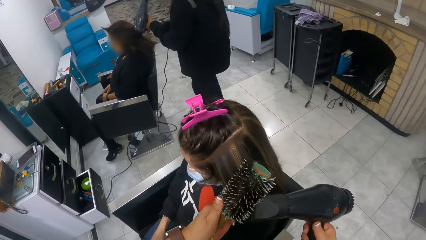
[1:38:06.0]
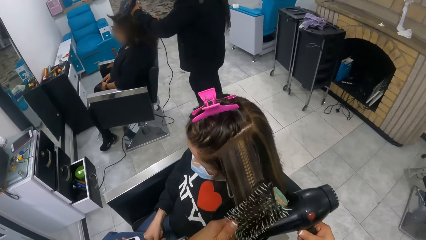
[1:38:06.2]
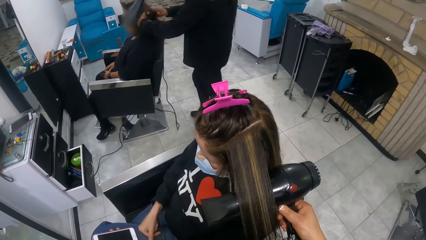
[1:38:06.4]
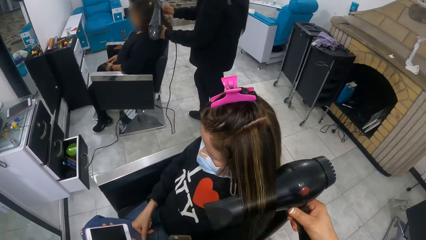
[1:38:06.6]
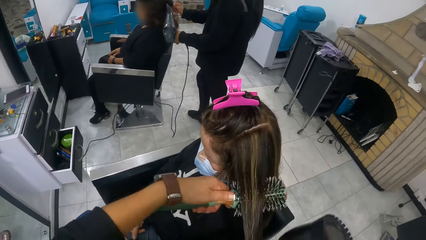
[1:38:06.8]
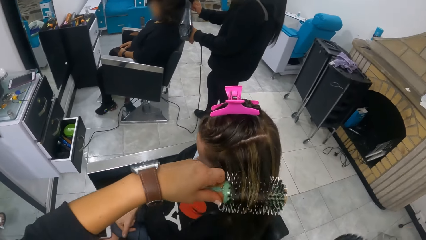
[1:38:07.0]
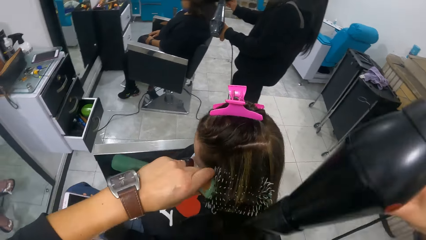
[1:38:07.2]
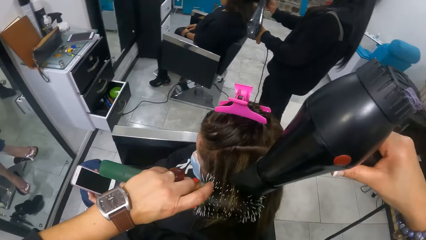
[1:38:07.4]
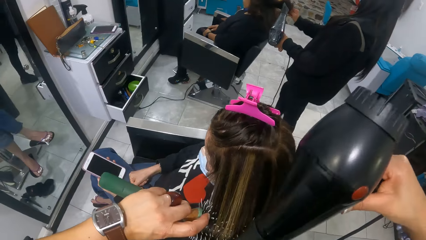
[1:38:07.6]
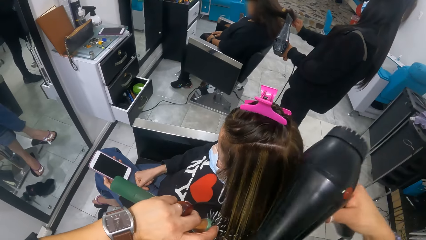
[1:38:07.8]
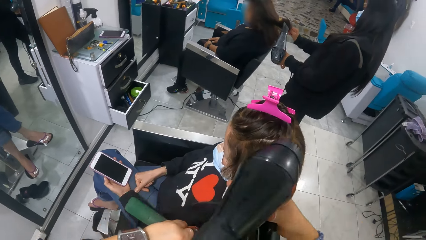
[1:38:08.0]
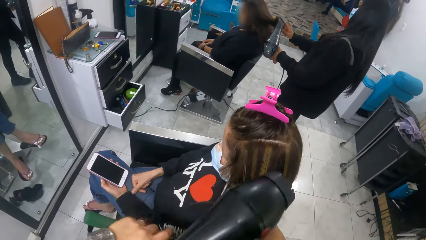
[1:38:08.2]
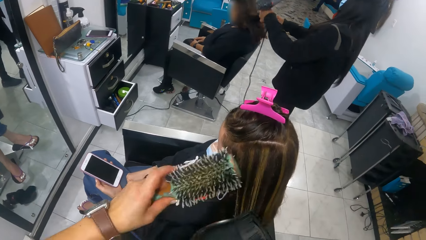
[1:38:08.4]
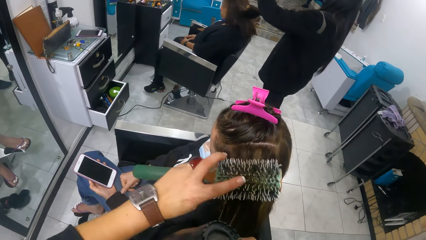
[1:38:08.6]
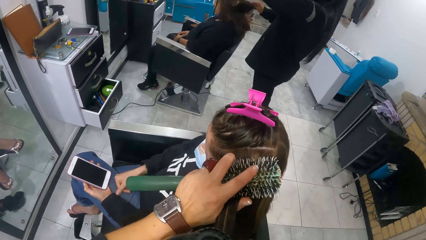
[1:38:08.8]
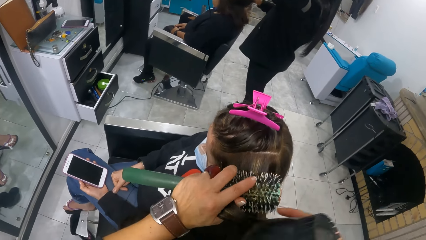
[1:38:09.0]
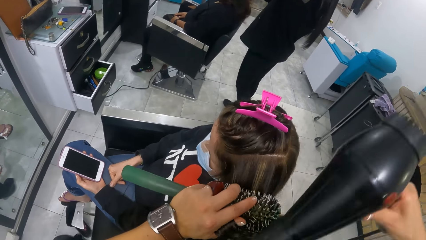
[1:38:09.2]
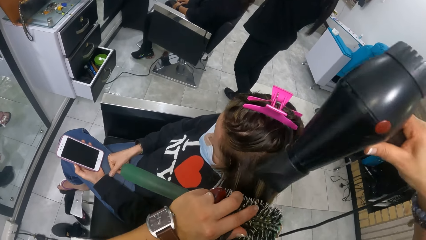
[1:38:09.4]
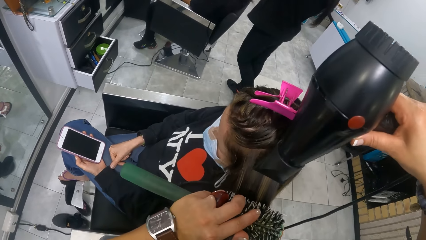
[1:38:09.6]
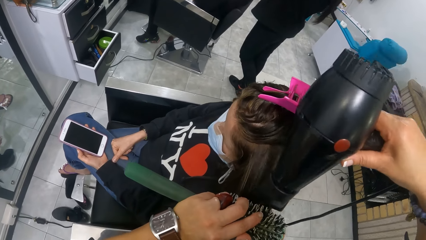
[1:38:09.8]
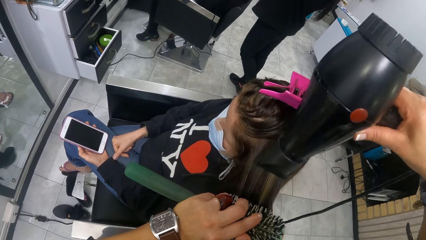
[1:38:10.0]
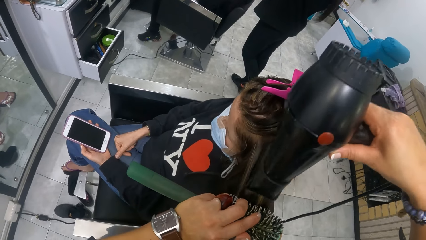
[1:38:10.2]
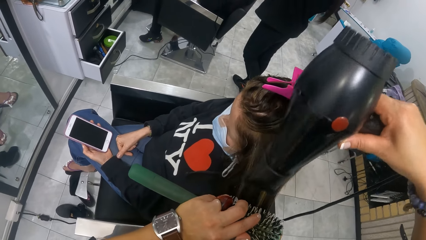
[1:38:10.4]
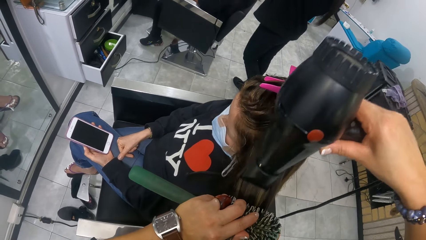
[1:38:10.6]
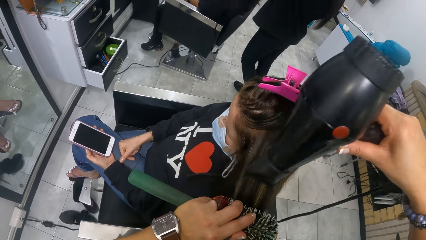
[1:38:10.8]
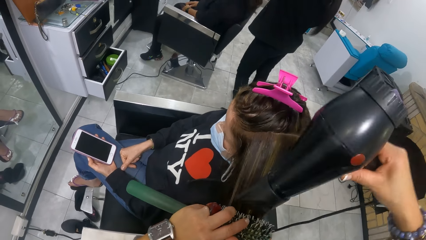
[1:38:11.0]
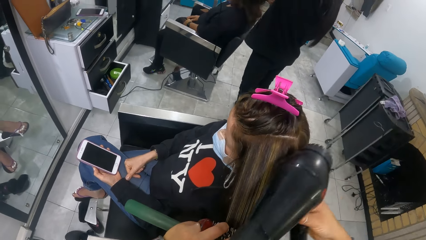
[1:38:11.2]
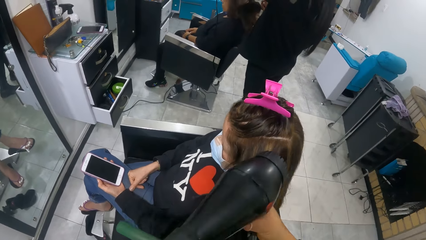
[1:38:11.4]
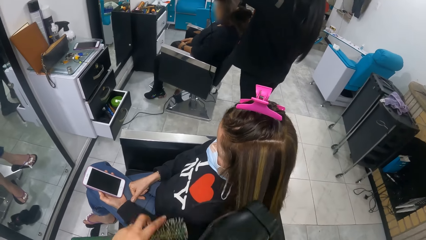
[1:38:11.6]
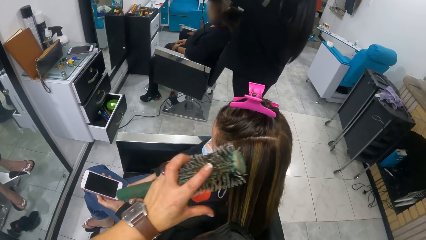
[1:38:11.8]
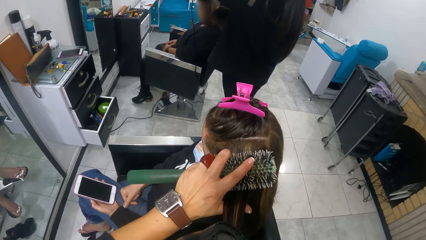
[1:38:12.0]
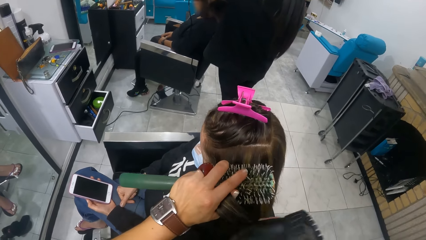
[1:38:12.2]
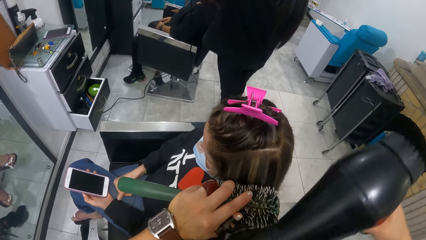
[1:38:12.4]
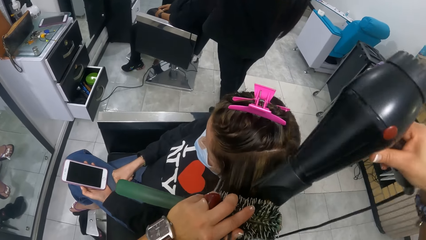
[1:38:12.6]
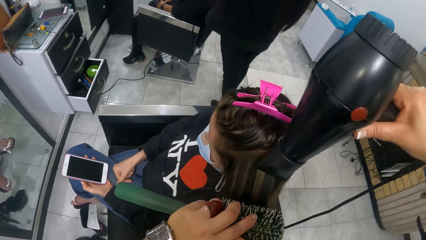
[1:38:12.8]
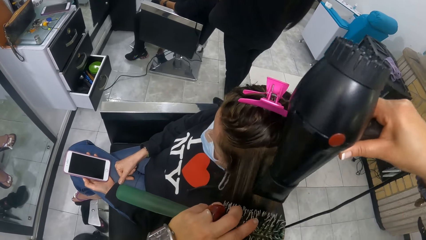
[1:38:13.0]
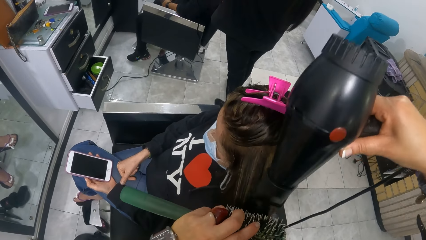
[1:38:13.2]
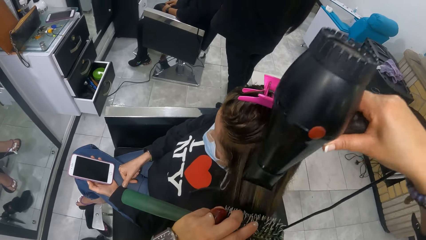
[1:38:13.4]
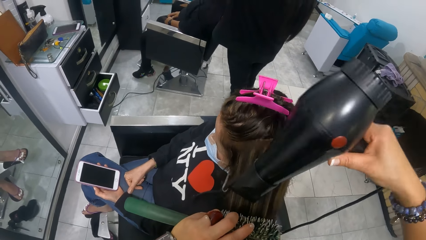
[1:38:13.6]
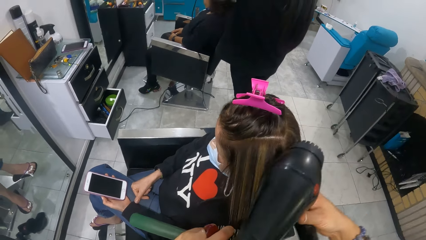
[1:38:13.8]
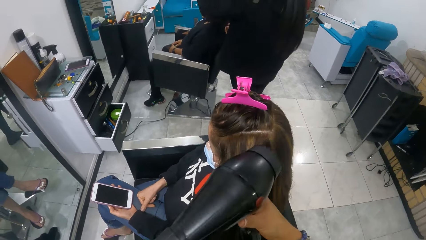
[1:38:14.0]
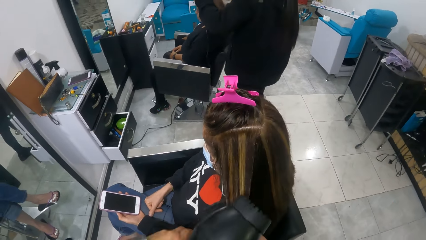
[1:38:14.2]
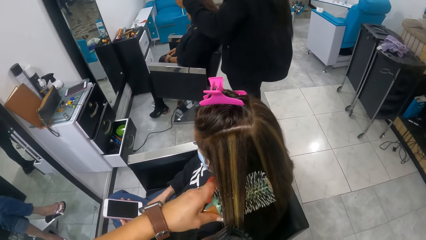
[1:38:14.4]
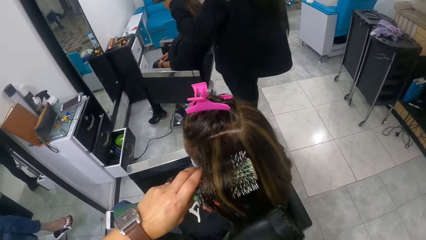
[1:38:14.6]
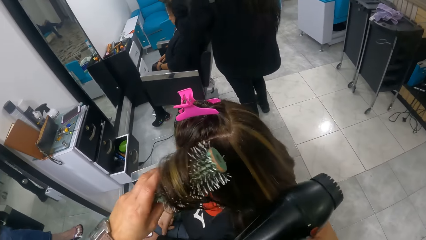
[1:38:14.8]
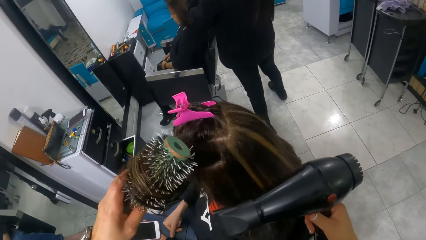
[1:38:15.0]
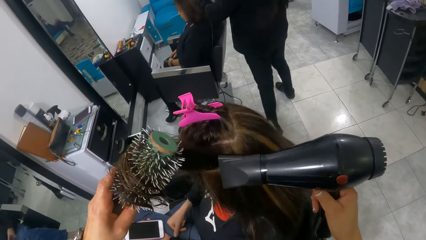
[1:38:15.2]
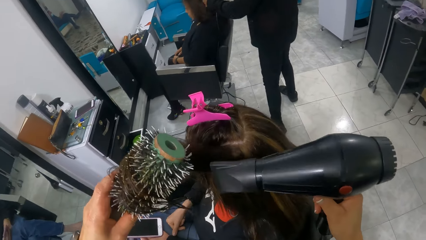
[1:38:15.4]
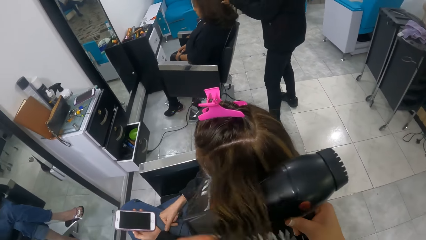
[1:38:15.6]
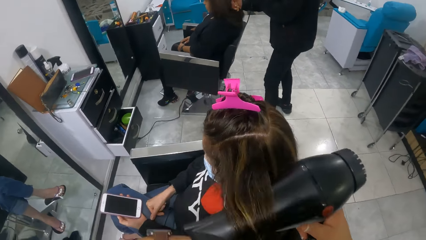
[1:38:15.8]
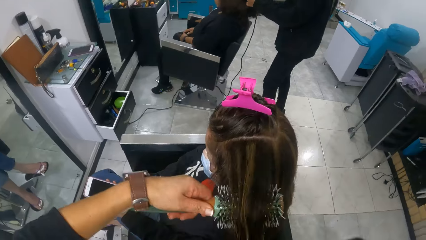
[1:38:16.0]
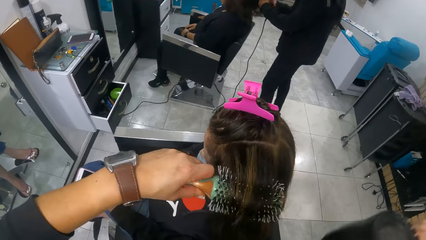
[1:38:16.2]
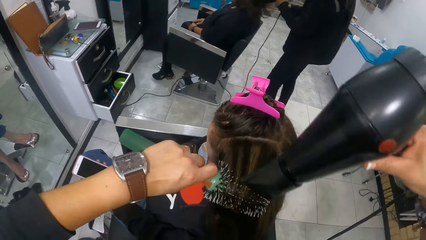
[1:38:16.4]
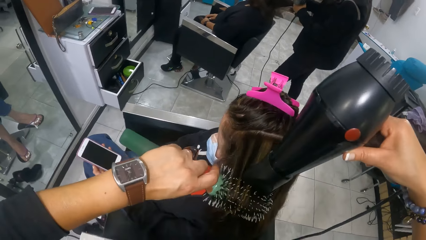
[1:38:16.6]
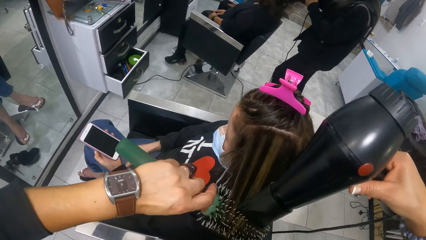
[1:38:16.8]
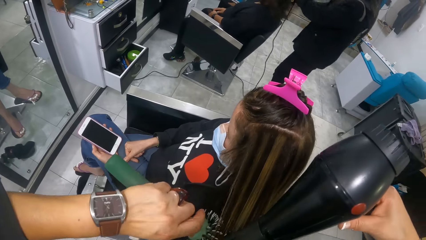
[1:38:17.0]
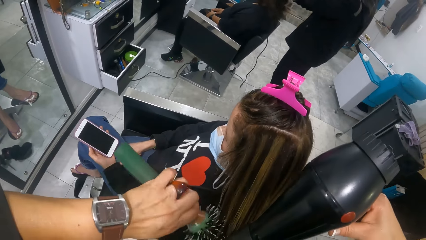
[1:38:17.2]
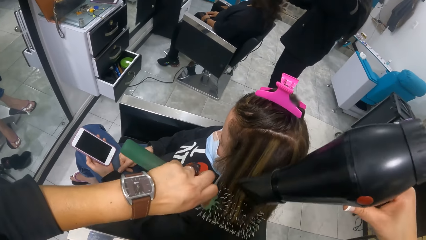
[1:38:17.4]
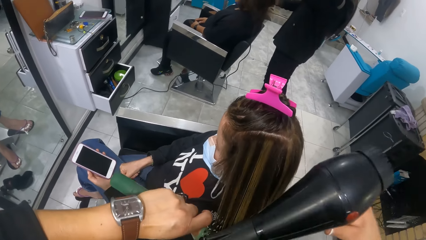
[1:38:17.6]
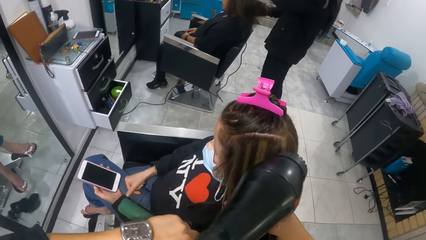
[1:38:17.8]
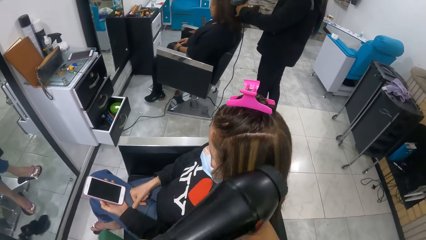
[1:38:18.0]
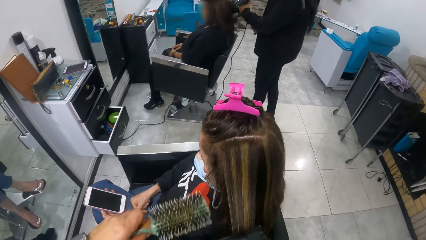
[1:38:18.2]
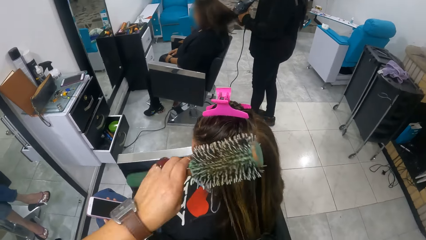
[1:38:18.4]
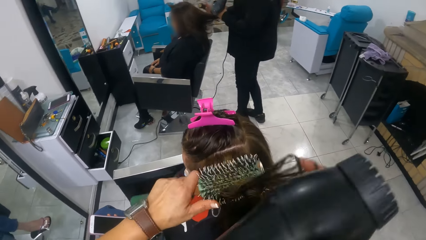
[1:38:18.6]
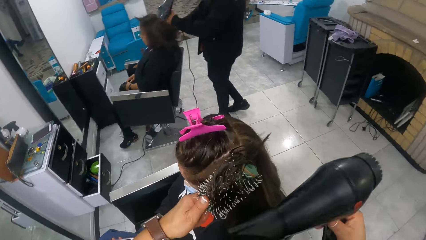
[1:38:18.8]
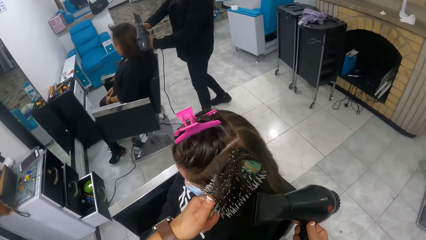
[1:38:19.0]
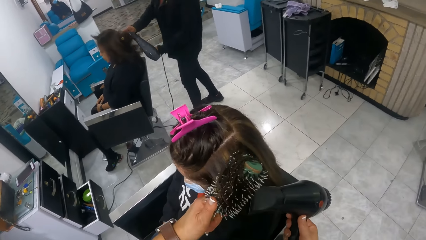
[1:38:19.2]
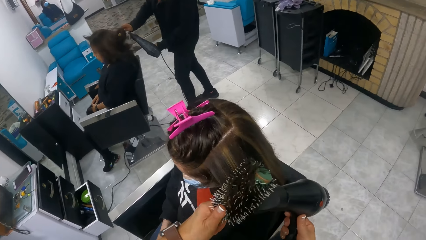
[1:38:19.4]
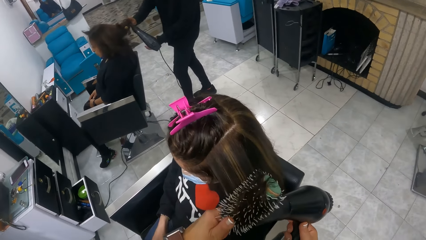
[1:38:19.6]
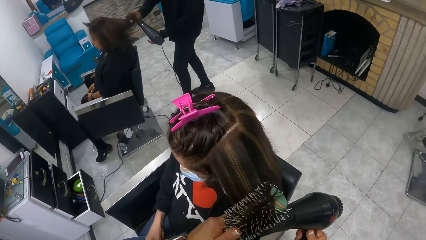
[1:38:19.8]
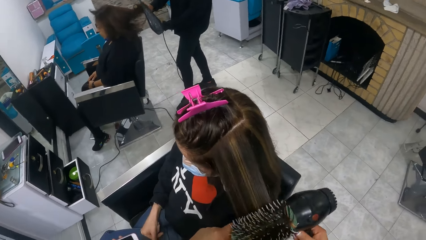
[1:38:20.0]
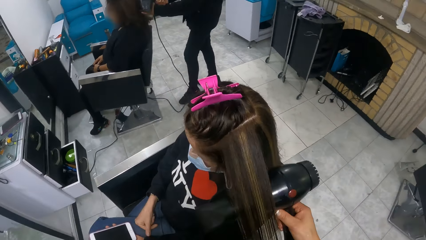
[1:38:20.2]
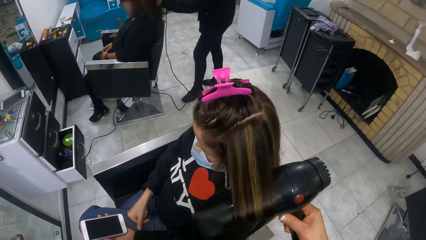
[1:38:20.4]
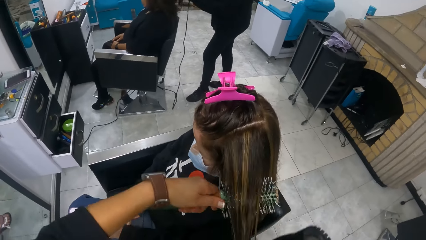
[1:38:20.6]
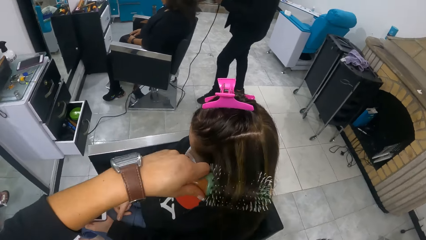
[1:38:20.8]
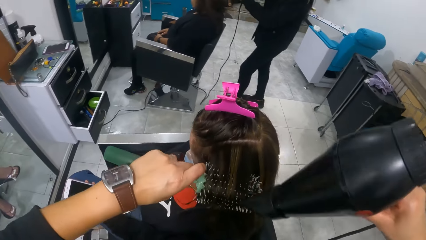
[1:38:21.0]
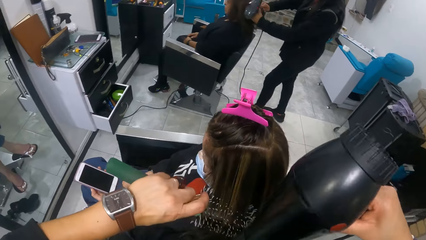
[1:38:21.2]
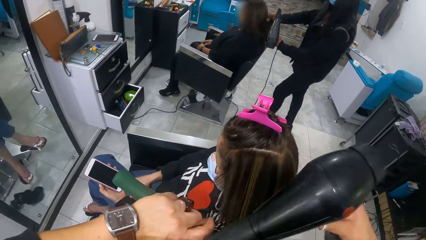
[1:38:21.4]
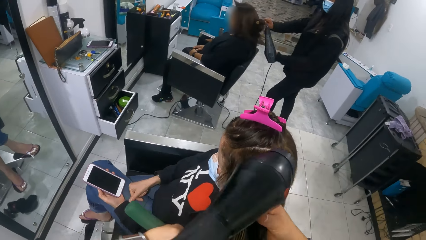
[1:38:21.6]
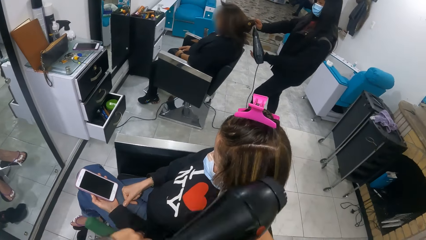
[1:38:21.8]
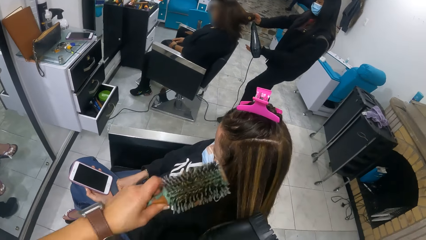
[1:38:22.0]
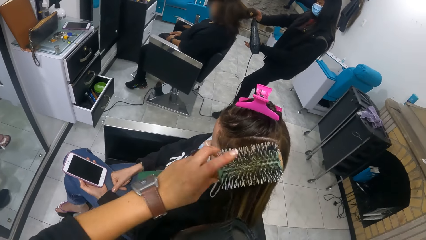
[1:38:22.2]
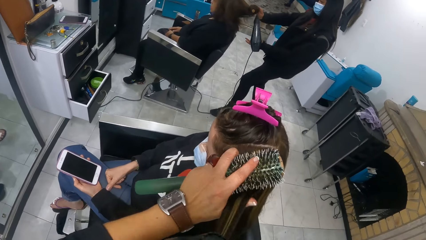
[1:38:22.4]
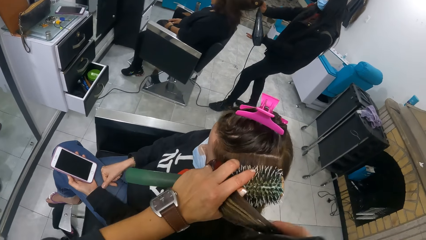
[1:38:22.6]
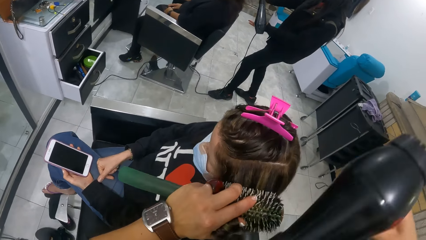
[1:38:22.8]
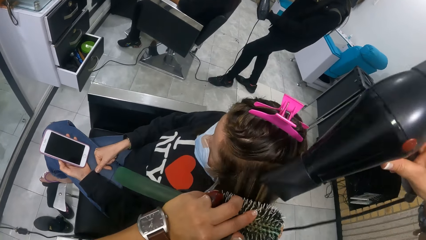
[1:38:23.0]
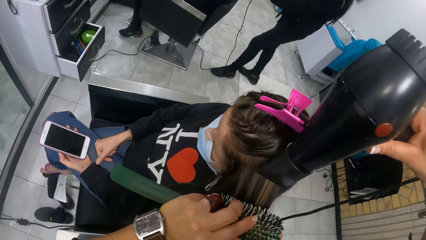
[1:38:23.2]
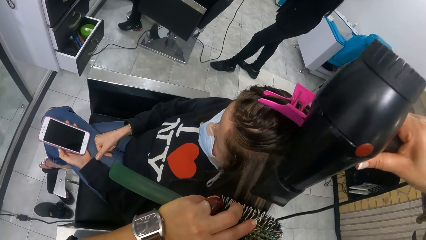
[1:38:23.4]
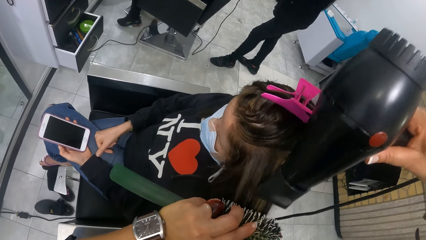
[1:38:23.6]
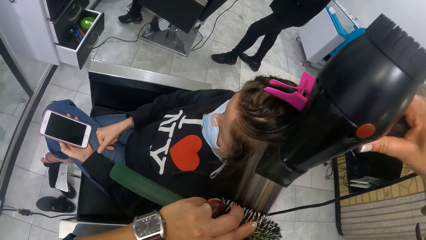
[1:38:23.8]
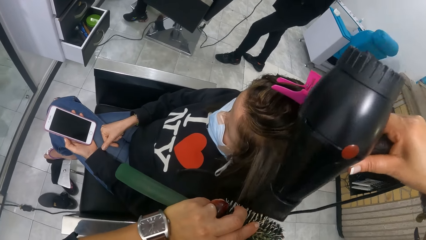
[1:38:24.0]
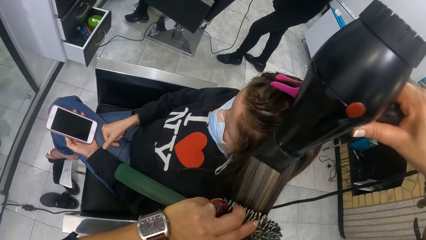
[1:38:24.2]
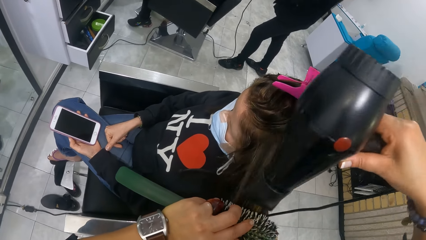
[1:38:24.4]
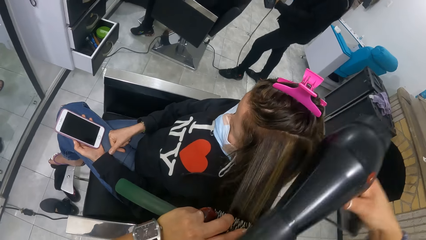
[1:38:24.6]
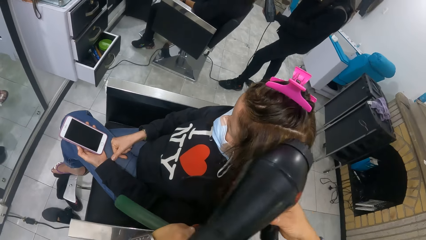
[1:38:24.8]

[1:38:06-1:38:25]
The camera wearer rolls a woman's hair around the comb. They blow-dry the woman's hair. They roll the woman's hair around the comb. They blow-dry the woman's hair. They roll the woman's hair around the comb. They blow-dry the woman's hair. They comb the woman's hair. They blow-dry the woman's hair.
